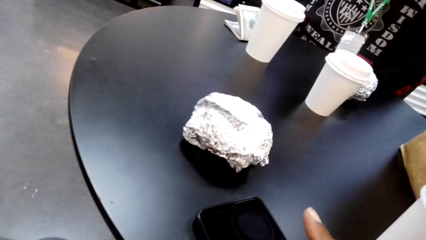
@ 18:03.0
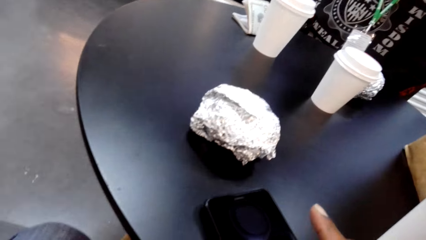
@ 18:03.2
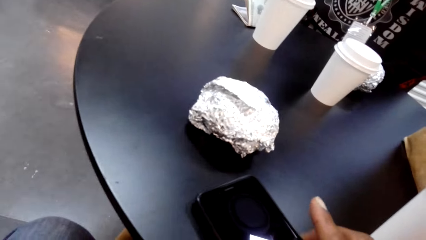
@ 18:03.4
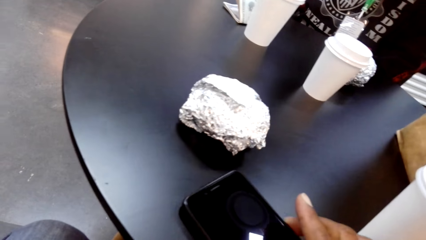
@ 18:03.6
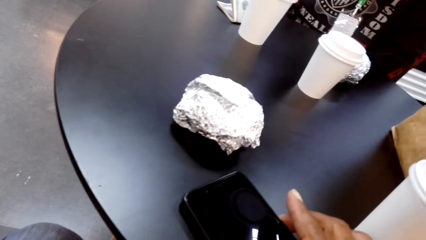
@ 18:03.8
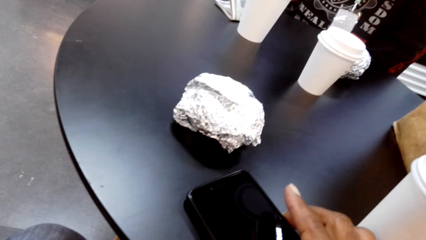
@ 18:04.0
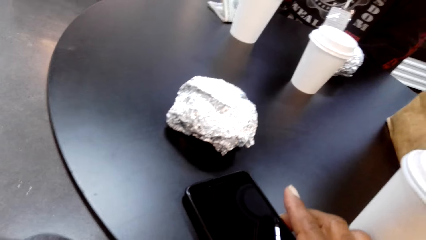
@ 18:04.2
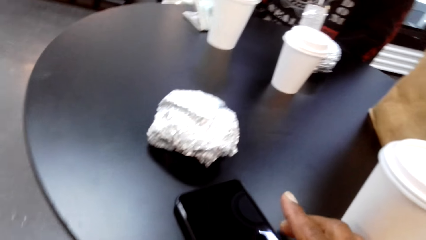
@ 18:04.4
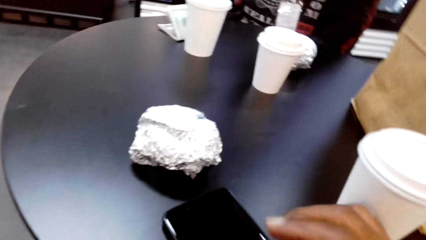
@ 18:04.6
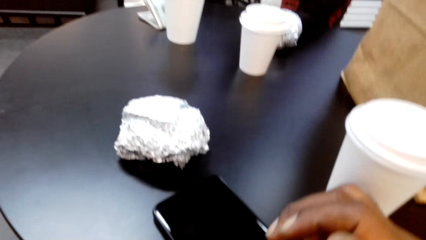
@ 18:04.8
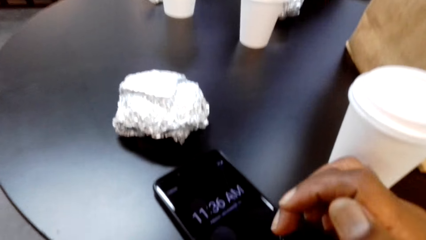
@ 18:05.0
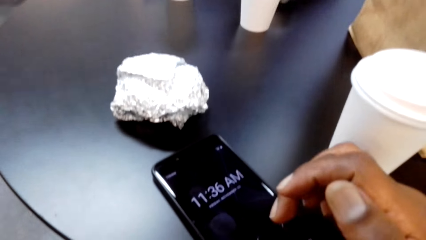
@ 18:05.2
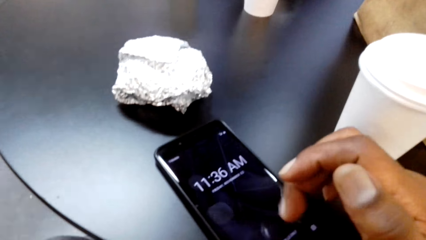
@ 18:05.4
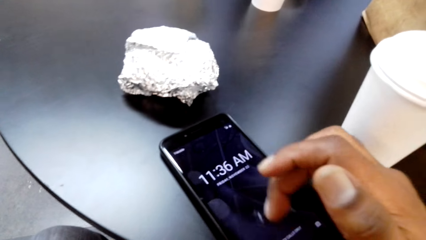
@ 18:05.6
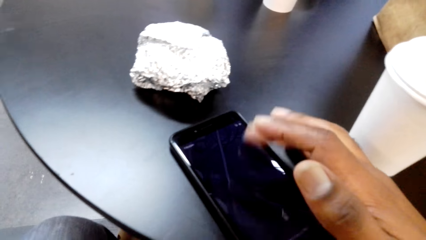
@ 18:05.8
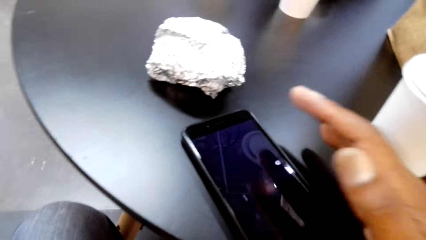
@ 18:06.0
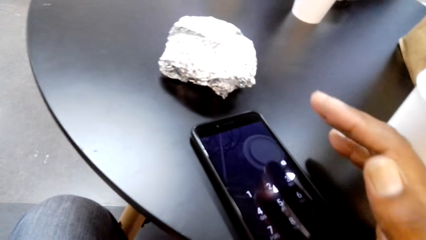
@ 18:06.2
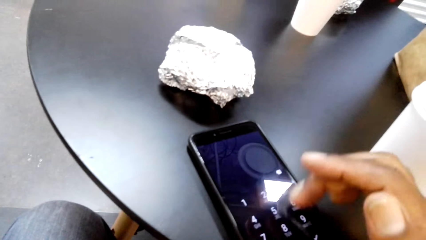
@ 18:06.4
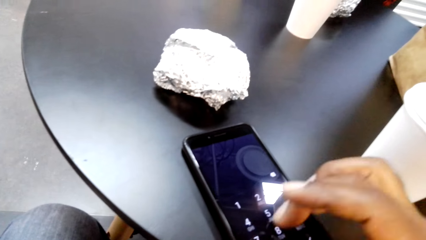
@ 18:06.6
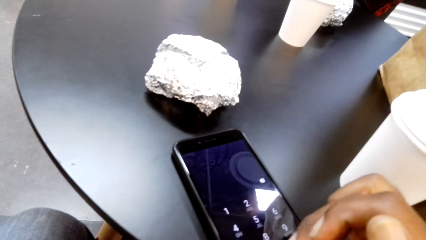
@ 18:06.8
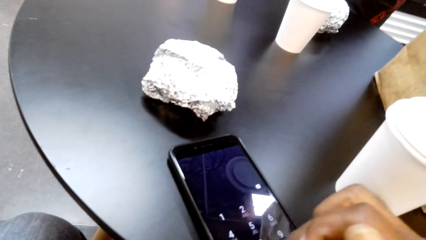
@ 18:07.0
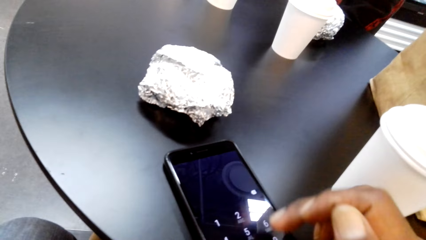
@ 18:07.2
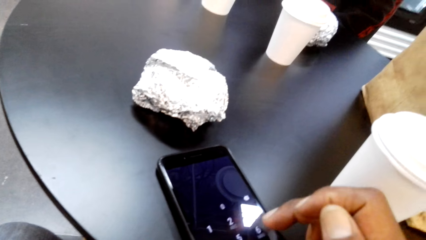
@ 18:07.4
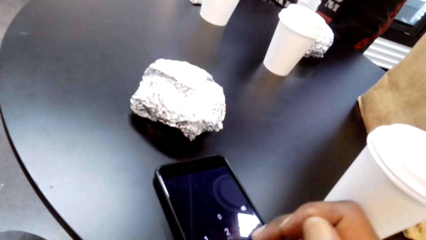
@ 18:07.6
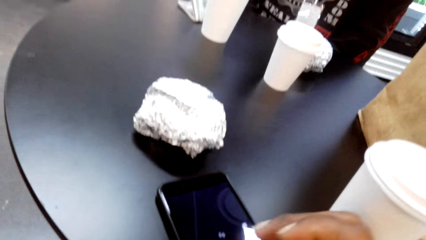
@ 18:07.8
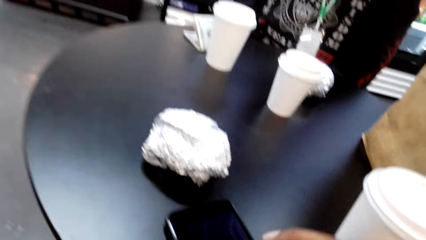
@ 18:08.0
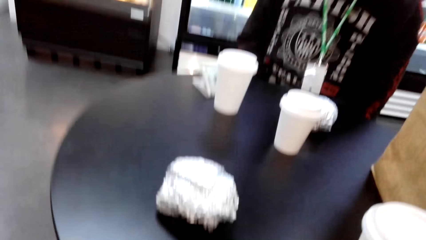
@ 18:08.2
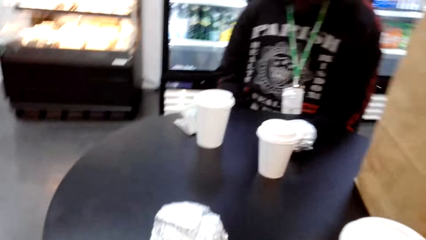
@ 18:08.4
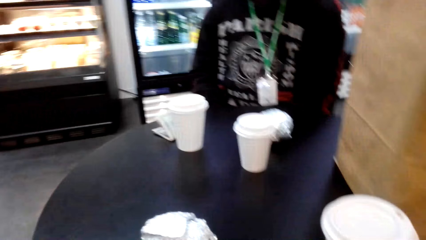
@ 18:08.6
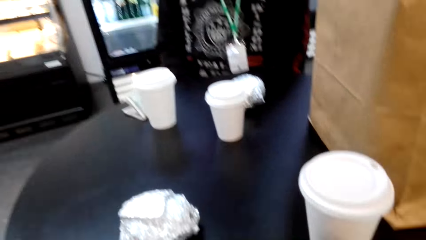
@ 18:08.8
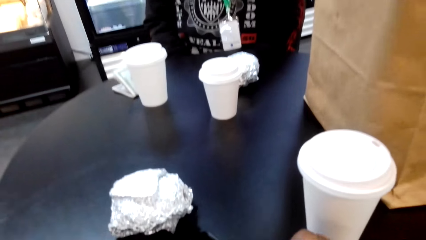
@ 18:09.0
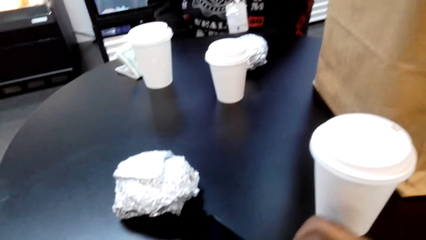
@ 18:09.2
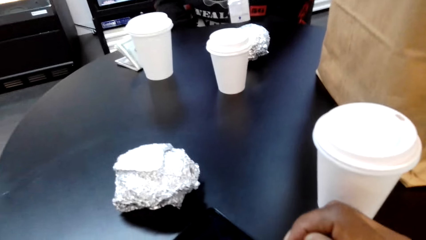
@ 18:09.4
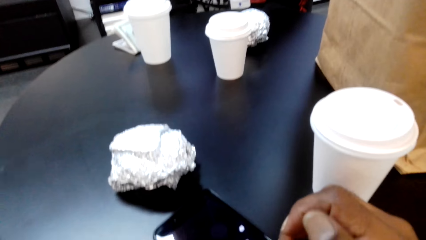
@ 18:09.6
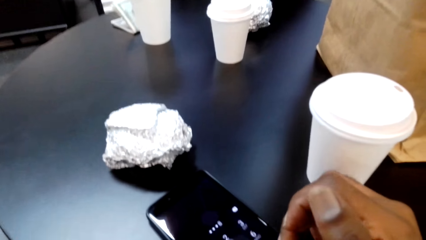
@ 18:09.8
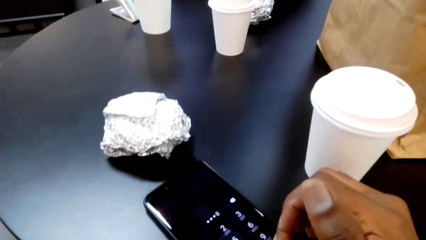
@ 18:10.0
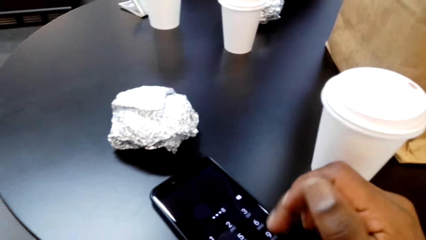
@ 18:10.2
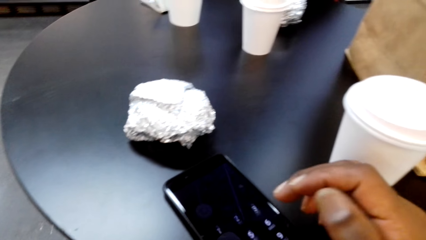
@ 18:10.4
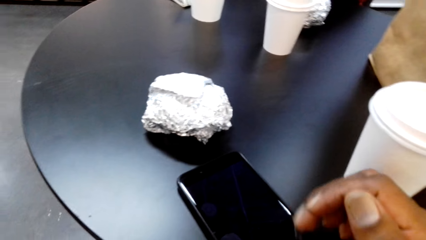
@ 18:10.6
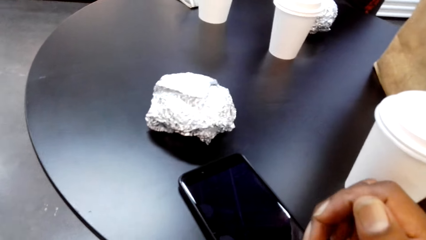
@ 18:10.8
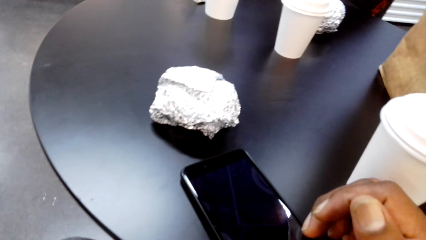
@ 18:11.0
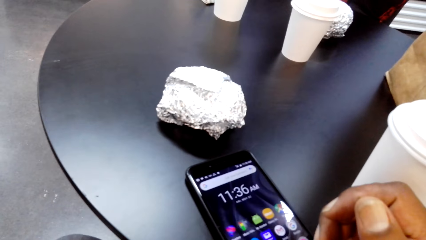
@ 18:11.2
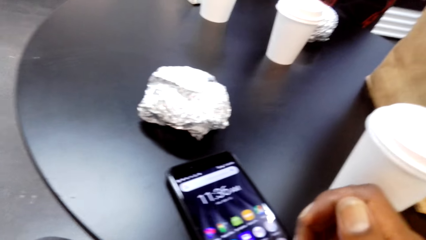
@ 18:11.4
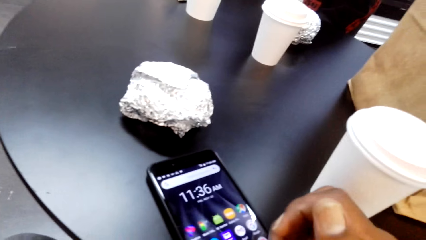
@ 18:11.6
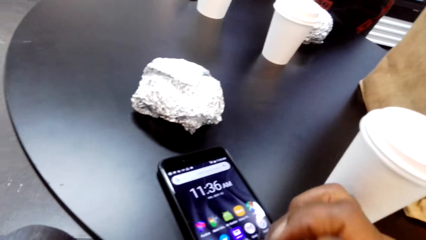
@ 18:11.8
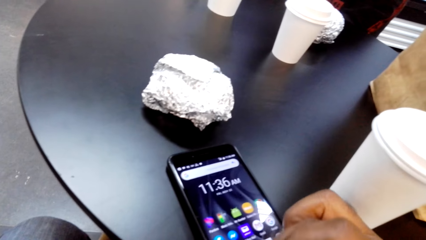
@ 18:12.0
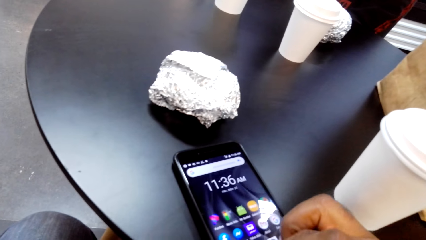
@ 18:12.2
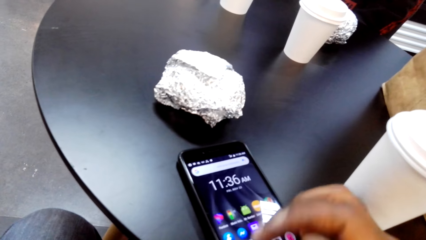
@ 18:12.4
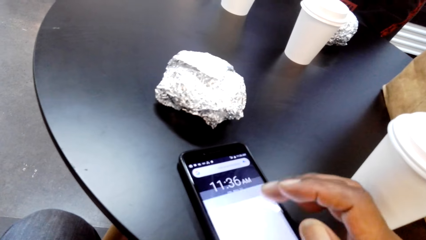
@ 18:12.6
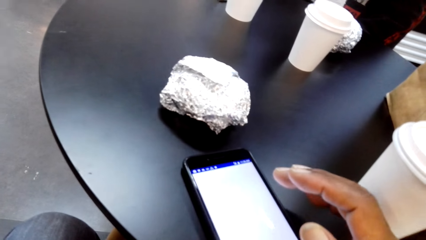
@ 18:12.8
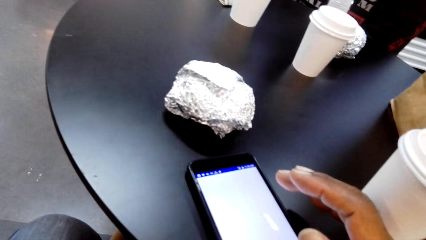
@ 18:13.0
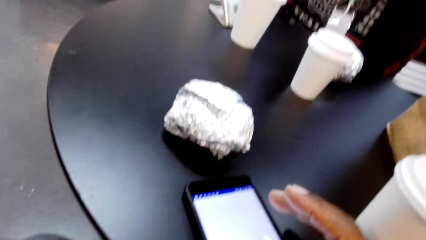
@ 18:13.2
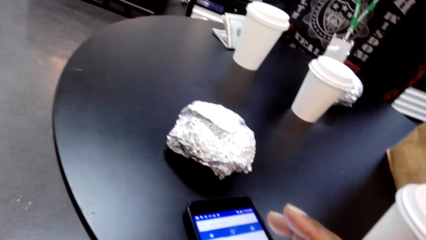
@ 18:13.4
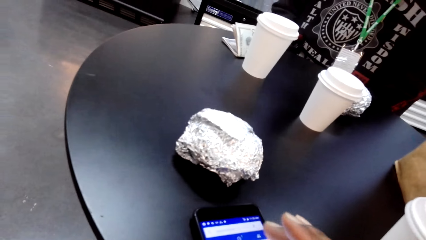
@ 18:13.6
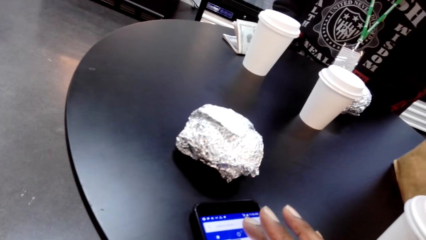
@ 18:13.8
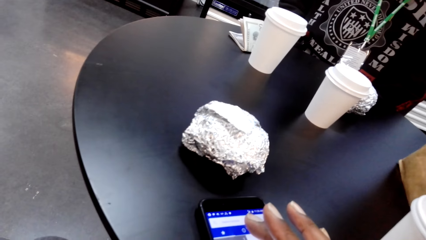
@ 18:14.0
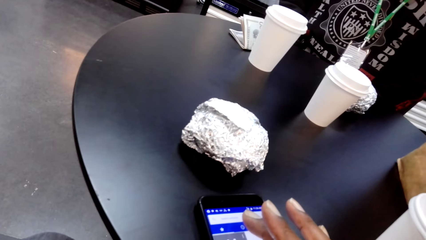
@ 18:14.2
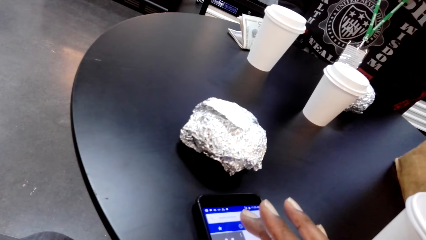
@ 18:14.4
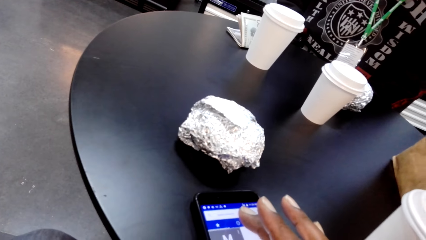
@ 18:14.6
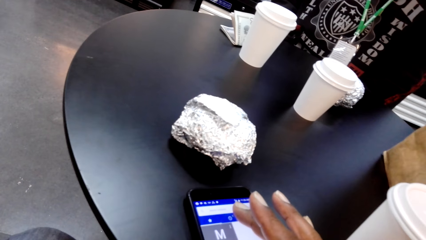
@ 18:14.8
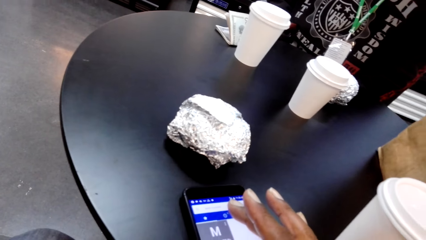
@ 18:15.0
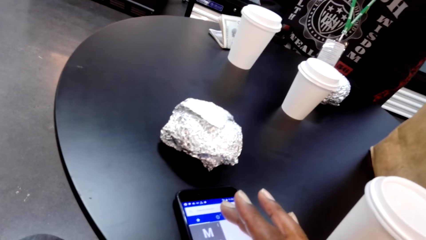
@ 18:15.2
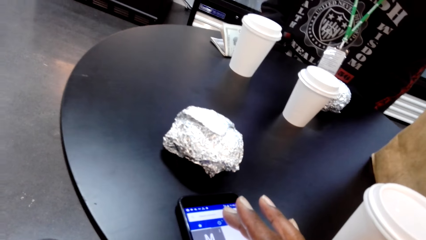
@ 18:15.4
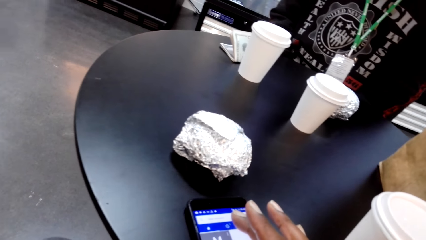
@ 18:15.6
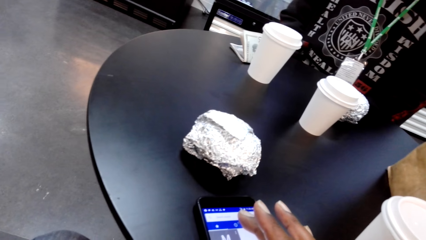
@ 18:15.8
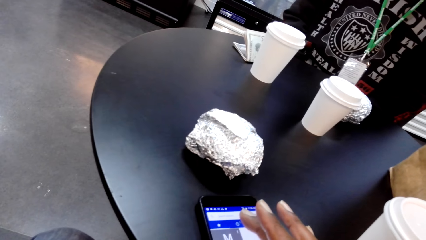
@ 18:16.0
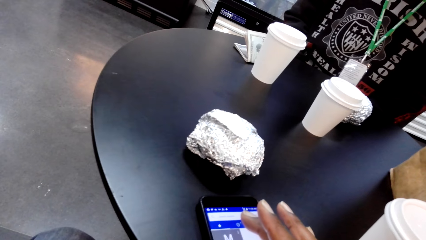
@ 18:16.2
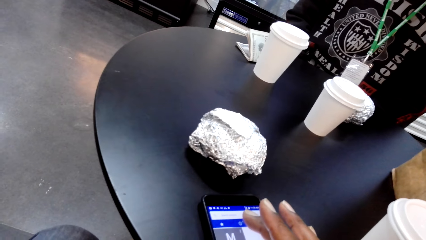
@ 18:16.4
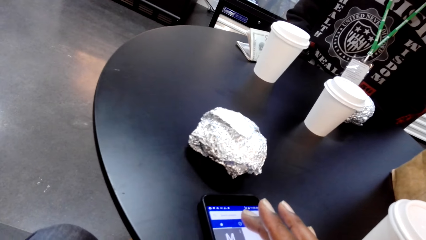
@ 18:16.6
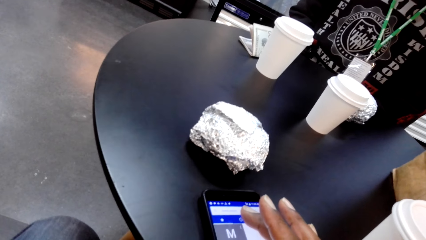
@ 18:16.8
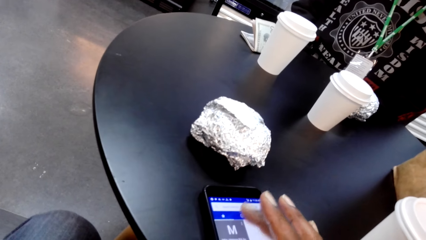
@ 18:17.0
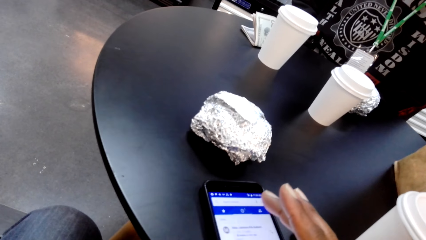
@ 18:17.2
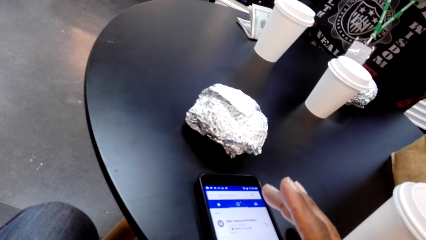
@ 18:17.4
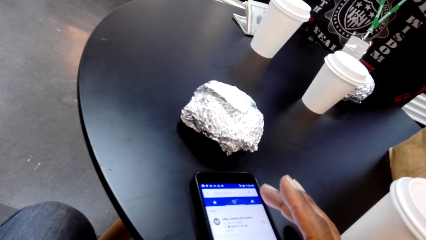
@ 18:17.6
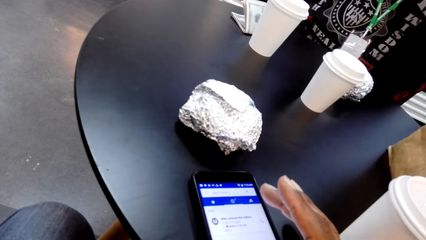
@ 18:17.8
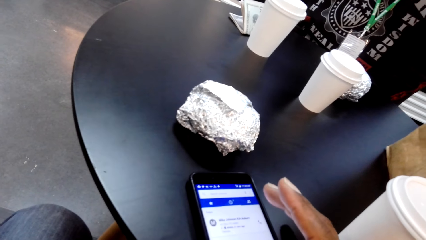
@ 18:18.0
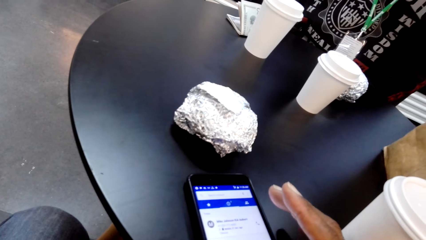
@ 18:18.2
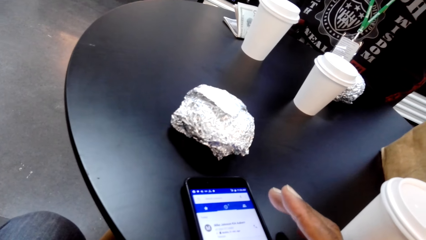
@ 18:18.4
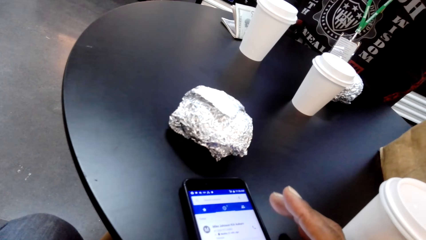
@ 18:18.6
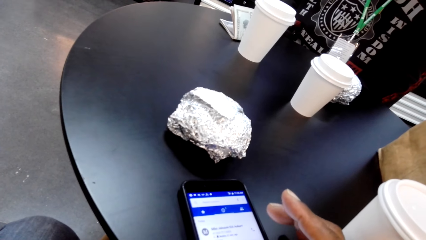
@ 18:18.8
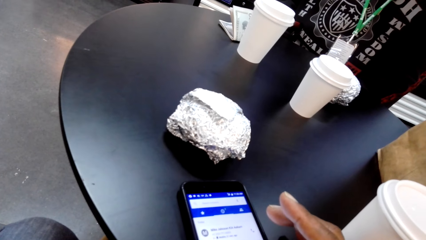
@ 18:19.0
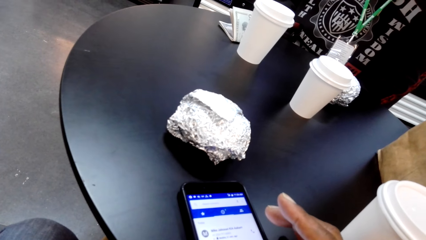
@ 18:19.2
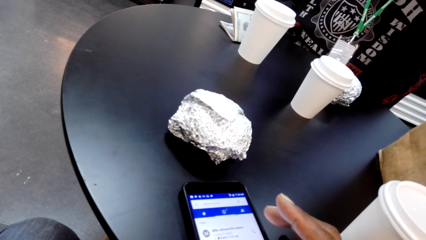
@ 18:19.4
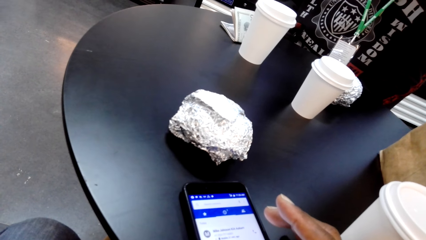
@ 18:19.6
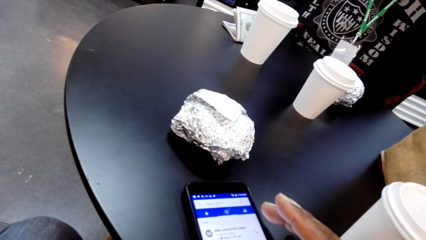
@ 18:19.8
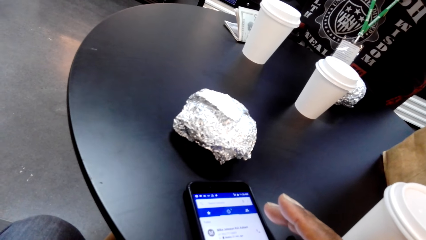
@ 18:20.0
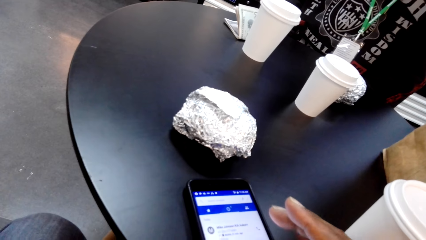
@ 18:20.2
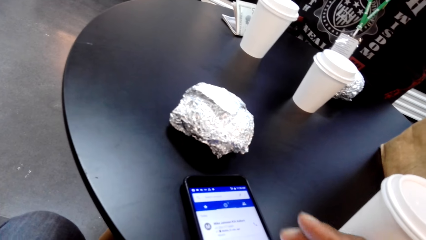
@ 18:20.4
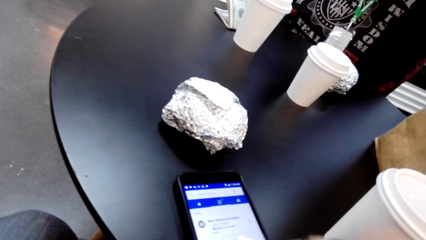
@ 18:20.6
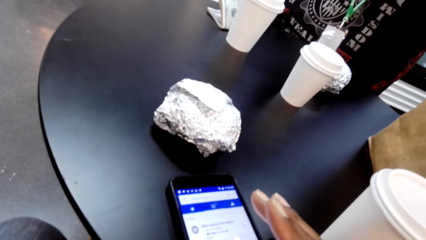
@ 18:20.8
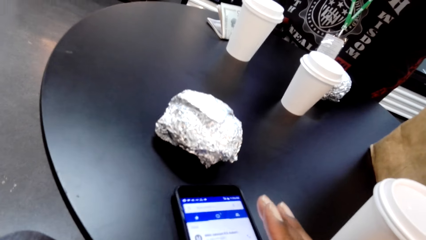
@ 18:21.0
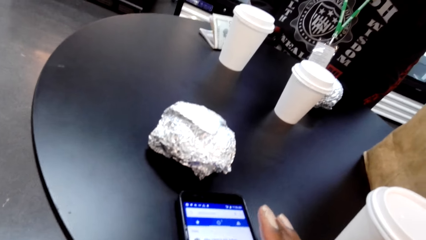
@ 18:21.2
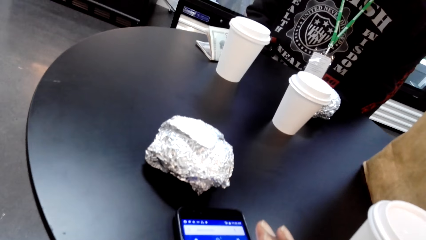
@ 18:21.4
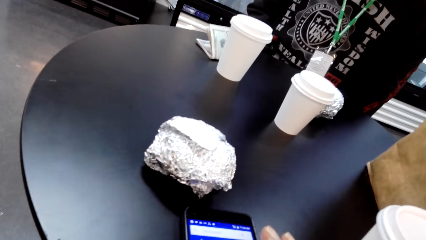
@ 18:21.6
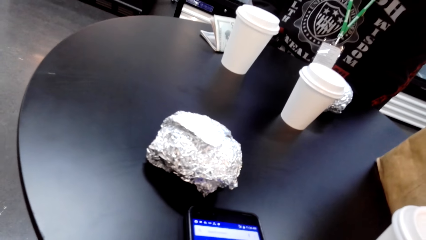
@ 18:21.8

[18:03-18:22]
The camera wearer presses a phone. They put the password on the phone. They look around. They press the phone. They scroll the phone. They stare at the phone.
